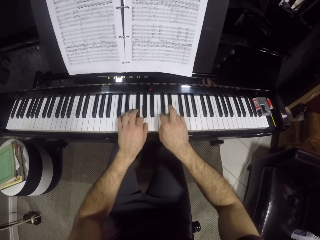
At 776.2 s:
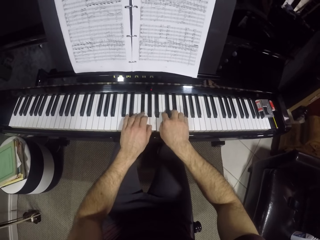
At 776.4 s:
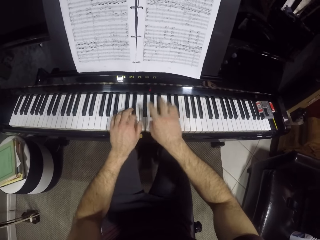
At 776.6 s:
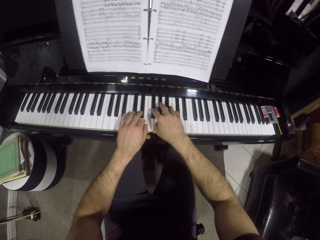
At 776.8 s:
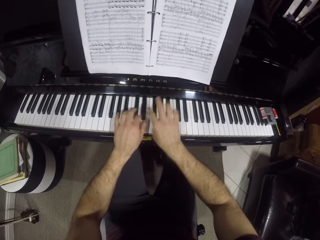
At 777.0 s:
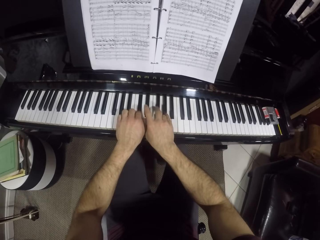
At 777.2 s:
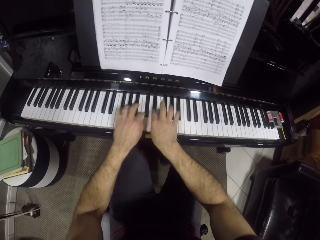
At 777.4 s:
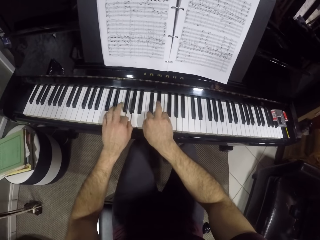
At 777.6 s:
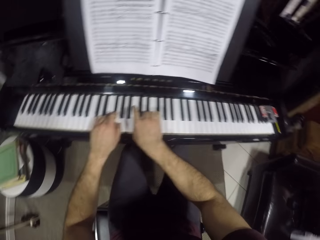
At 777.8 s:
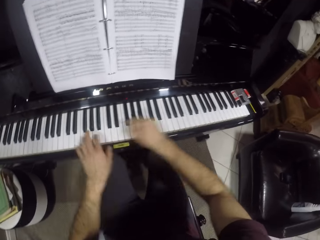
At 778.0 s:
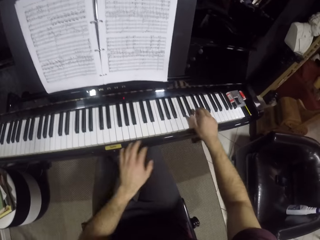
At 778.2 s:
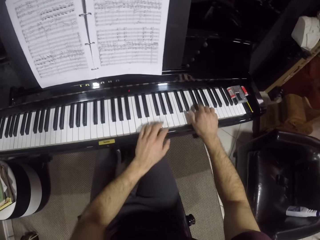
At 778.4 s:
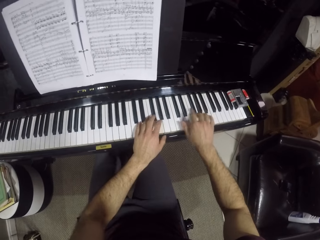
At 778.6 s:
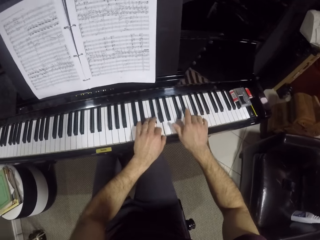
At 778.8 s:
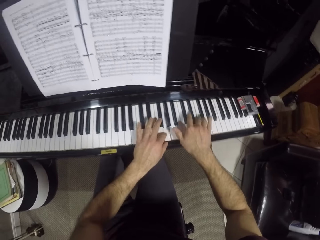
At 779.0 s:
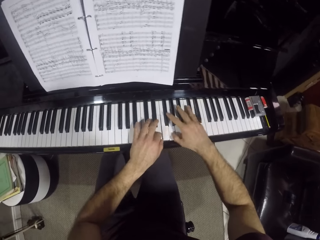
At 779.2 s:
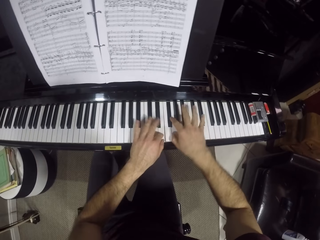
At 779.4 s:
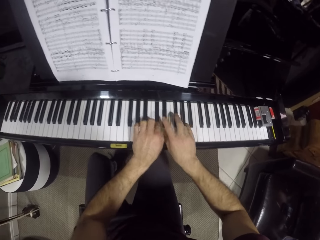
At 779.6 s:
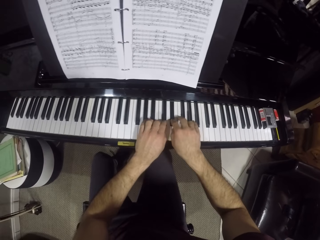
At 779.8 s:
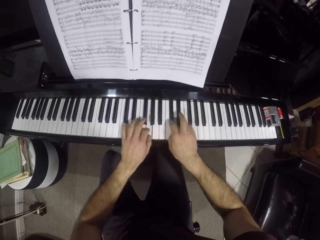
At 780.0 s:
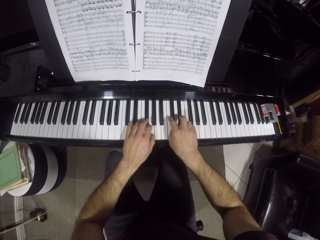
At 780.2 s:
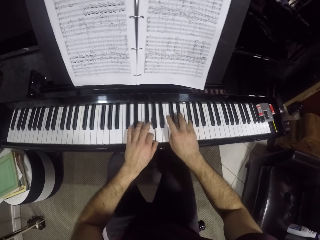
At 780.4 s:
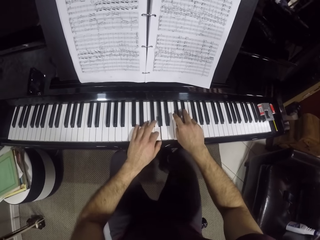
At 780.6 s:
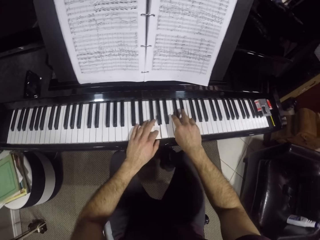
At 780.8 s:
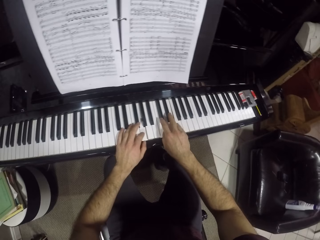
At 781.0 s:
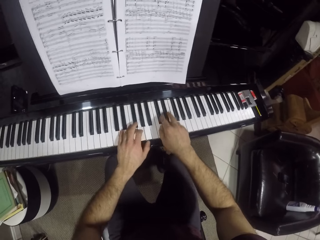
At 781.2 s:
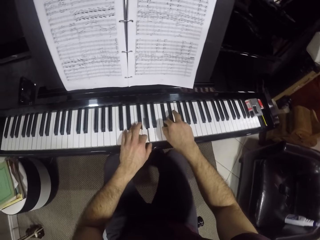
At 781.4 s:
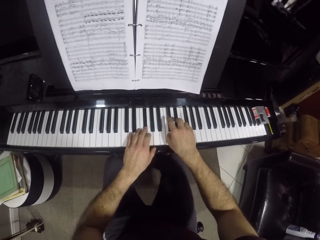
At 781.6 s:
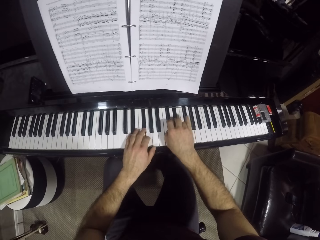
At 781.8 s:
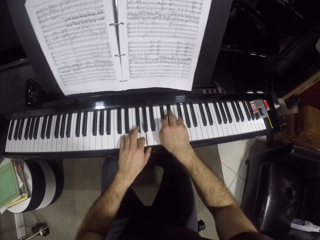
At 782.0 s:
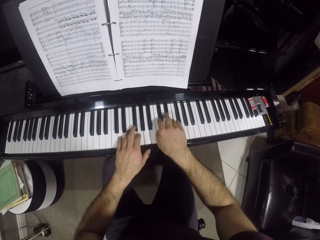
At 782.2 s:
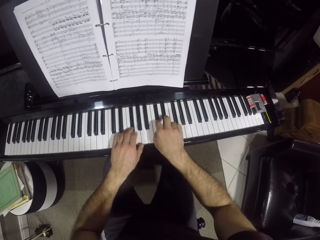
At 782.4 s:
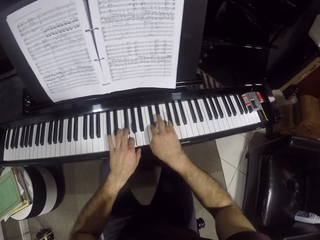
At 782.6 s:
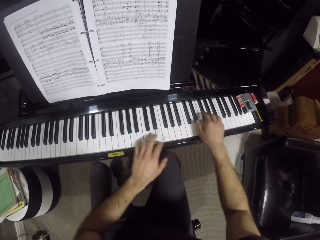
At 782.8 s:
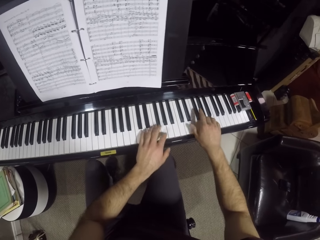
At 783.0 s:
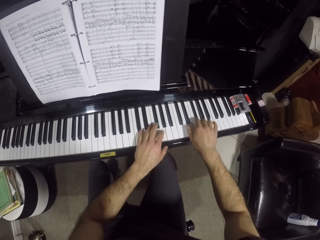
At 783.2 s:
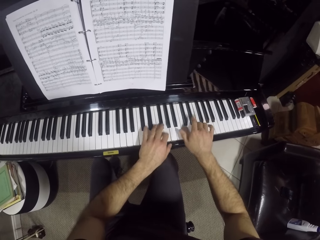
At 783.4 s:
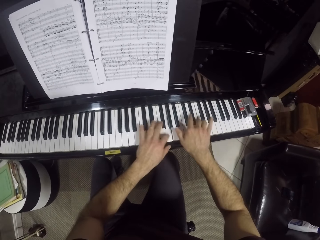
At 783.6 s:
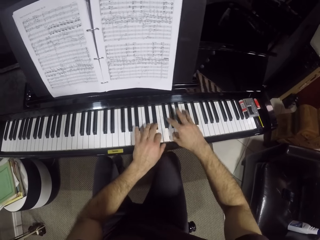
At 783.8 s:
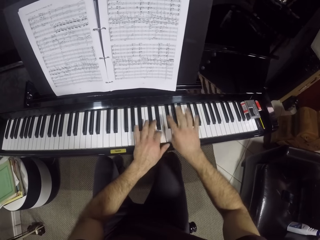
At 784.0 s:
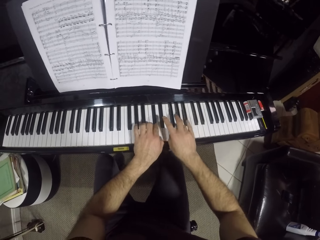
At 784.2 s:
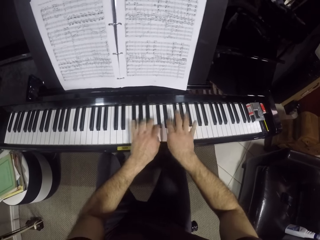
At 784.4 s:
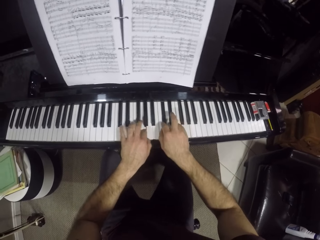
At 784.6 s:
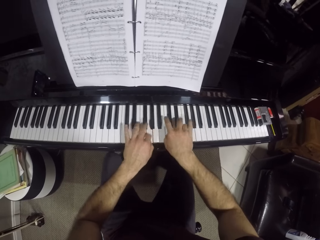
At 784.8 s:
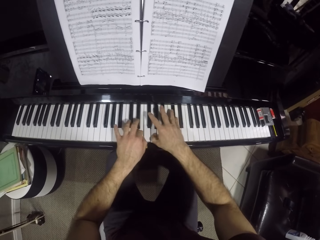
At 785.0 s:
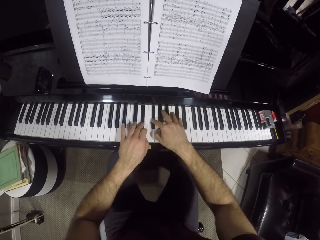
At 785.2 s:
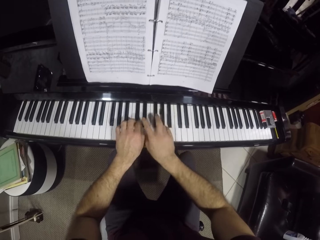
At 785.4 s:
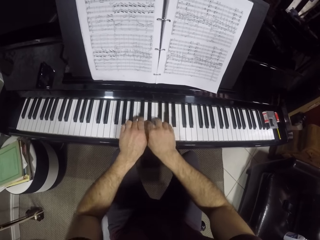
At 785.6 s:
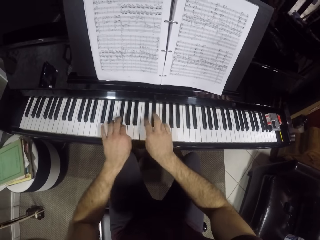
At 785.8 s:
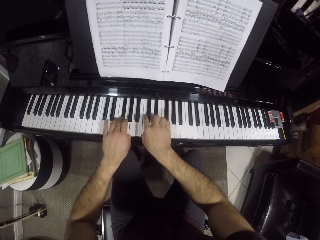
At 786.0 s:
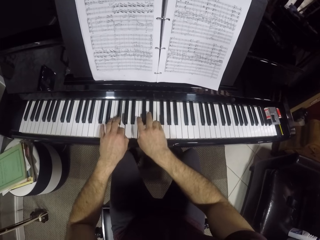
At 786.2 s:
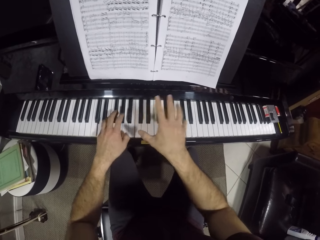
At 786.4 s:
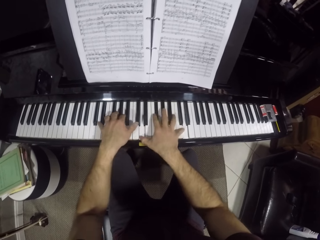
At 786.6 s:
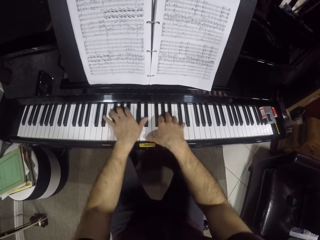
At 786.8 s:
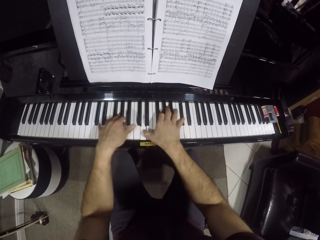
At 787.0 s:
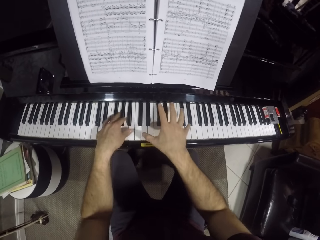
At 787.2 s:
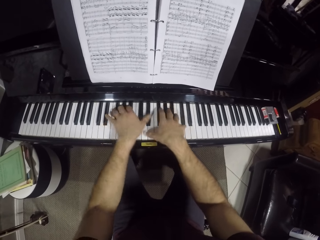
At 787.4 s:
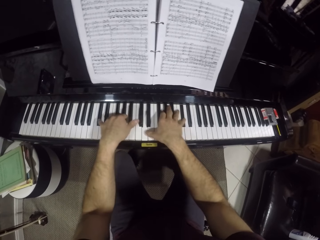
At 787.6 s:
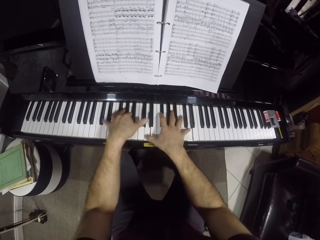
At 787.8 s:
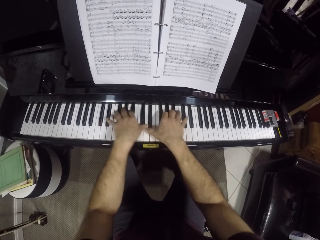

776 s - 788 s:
The camera wearer presses the keys with both hands repeatedly.

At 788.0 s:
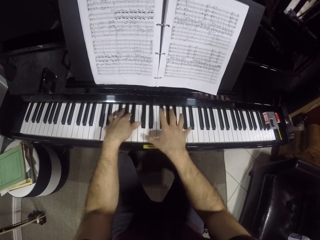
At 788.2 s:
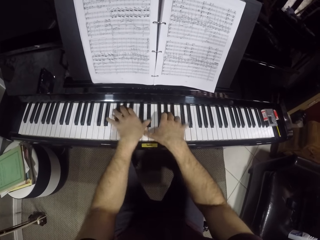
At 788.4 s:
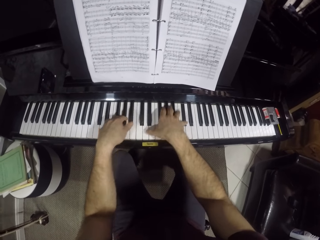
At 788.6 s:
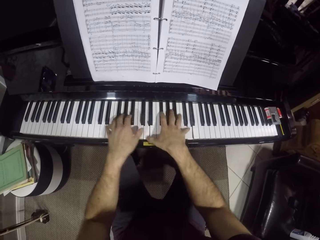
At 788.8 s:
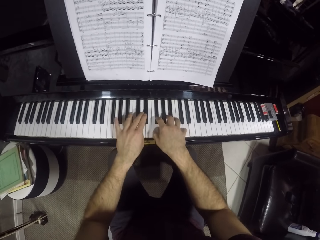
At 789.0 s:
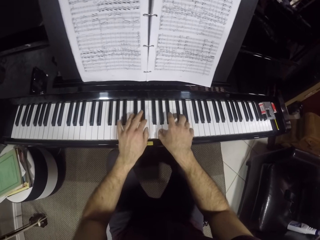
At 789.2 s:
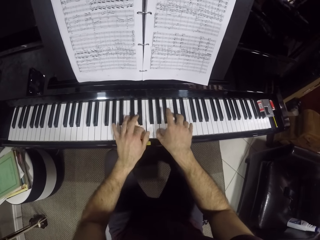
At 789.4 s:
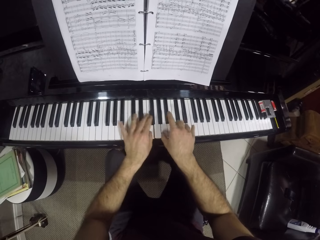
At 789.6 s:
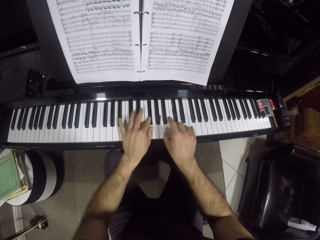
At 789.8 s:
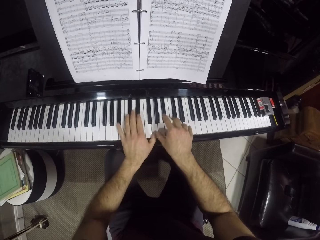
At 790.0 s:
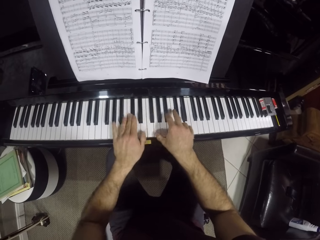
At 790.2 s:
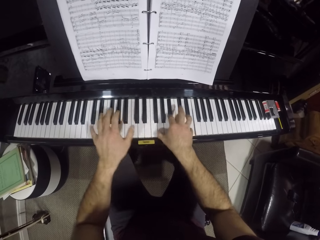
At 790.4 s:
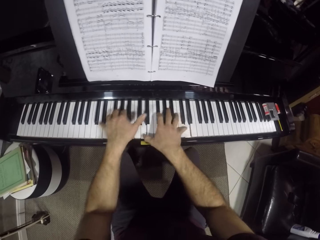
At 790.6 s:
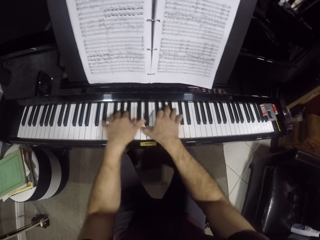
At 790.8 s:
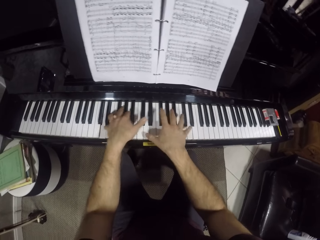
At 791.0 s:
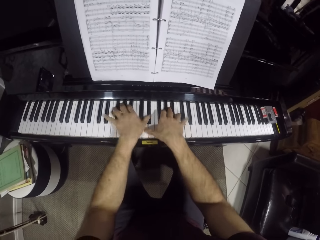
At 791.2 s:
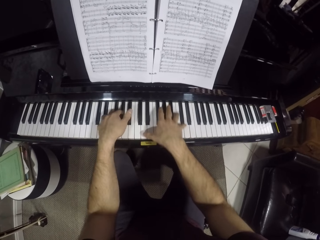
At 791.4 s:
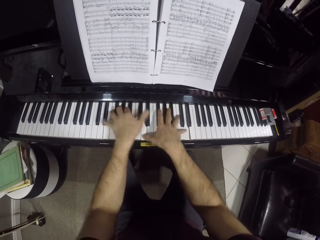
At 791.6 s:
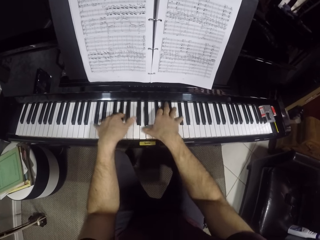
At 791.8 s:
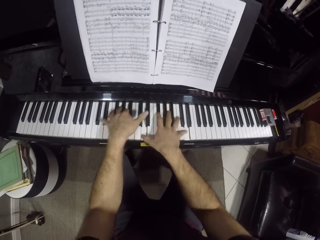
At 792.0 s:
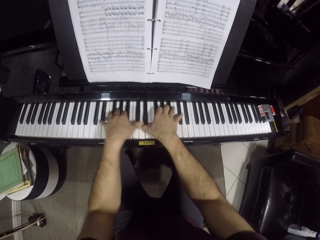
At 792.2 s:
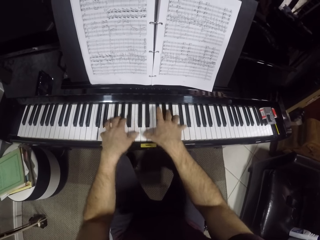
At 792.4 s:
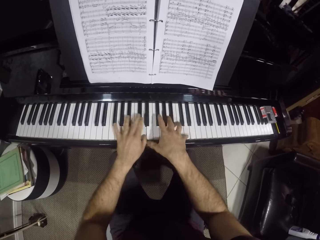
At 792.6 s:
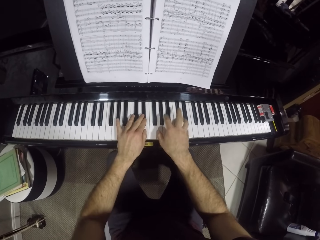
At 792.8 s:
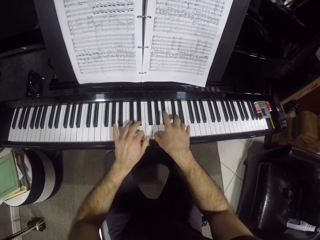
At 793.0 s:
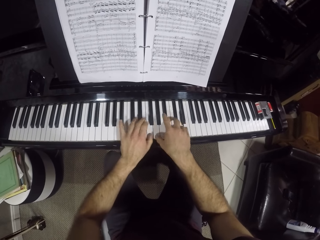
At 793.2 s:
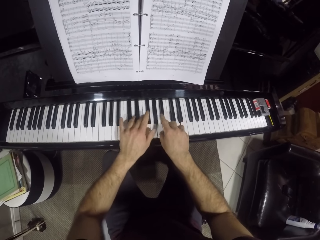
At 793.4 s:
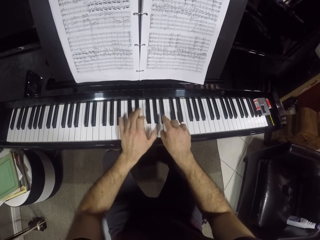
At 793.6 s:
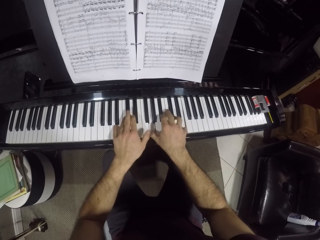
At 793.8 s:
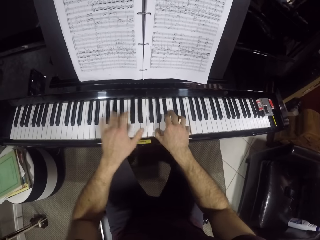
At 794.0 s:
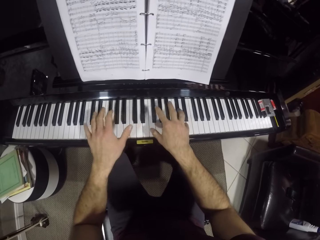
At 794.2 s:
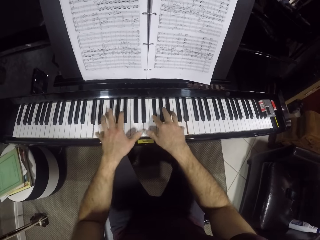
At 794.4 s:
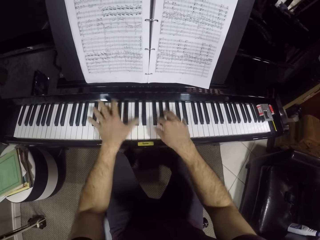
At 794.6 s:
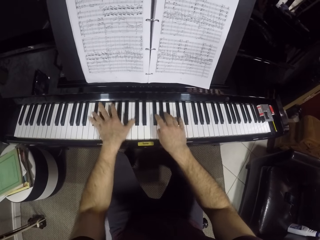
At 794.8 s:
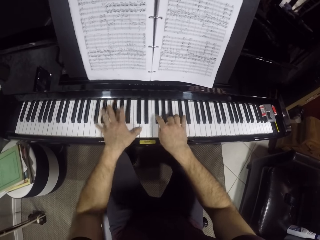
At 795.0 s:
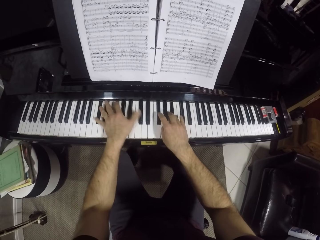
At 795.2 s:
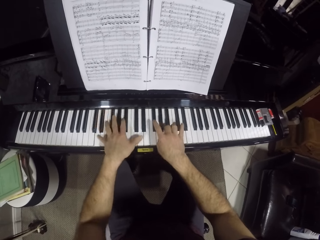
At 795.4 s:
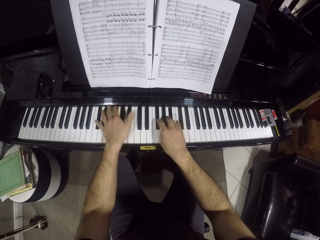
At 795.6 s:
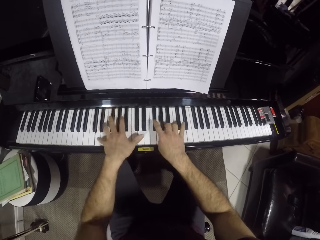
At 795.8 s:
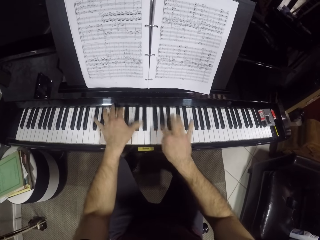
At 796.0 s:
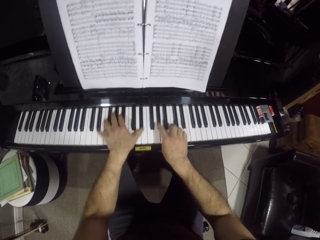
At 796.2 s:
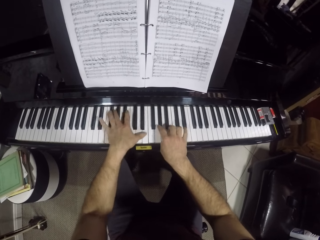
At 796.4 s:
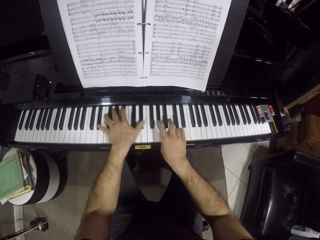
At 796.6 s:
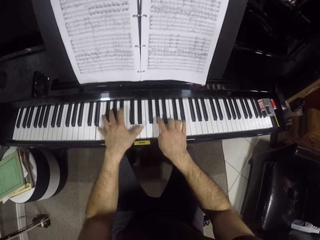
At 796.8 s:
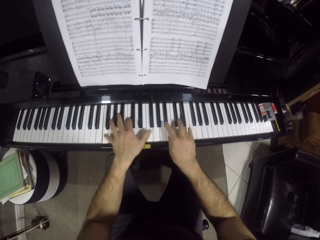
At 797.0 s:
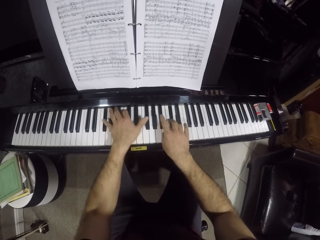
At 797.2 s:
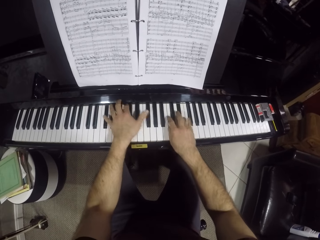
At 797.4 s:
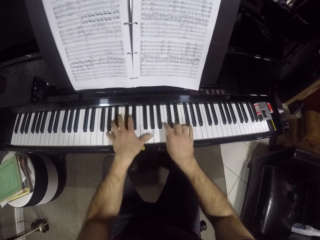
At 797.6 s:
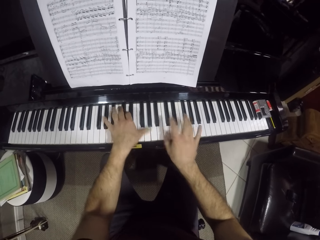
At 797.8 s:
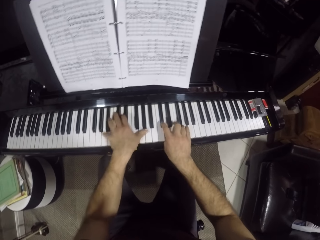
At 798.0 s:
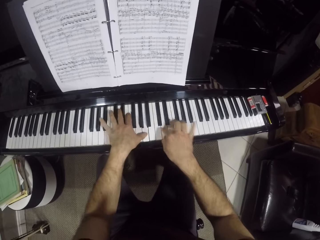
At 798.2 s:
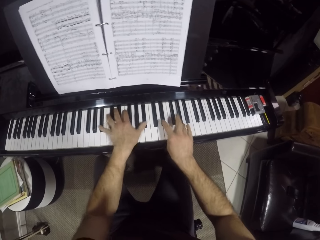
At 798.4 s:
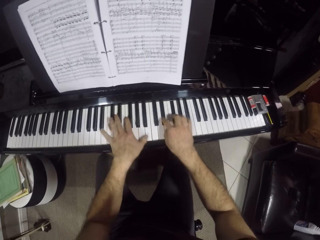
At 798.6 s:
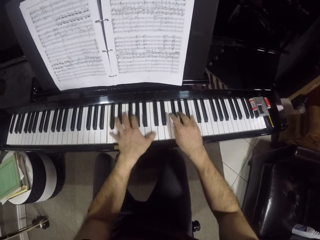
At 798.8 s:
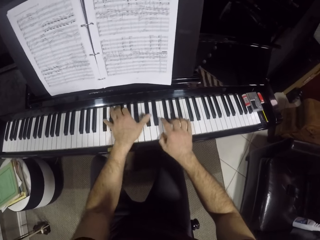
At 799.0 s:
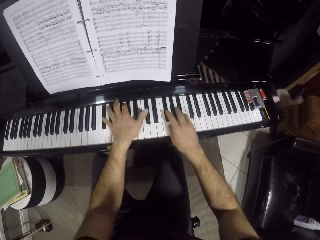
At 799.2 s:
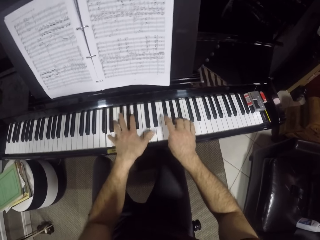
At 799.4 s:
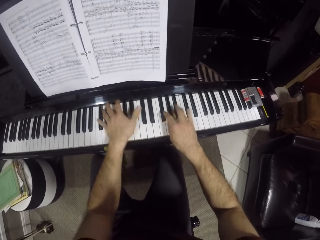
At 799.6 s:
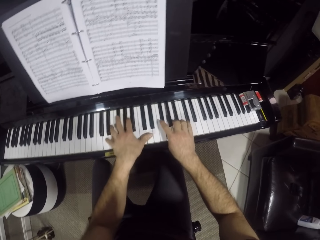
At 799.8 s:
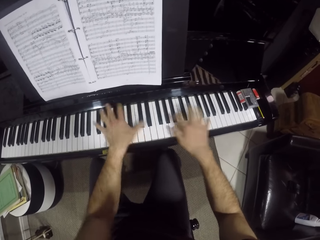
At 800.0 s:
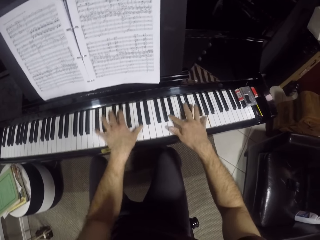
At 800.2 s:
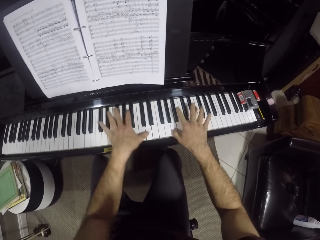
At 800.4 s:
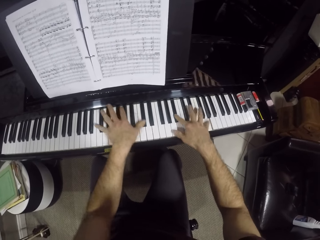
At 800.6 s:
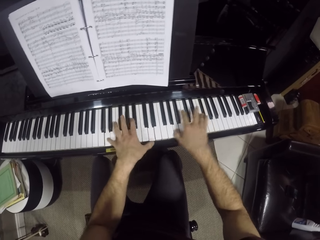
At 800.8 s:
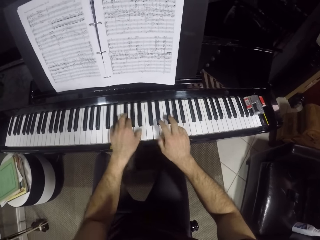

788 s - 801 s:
The camera wearer presses the keys with both hands repeatedly.
